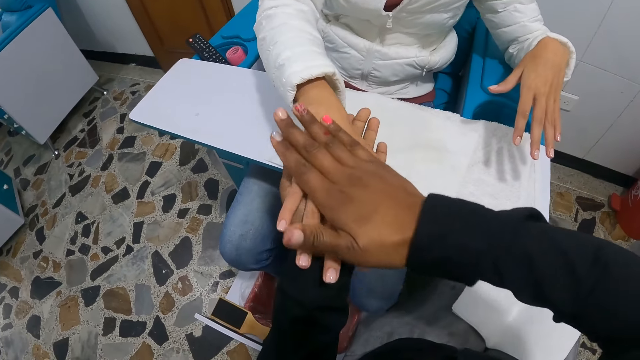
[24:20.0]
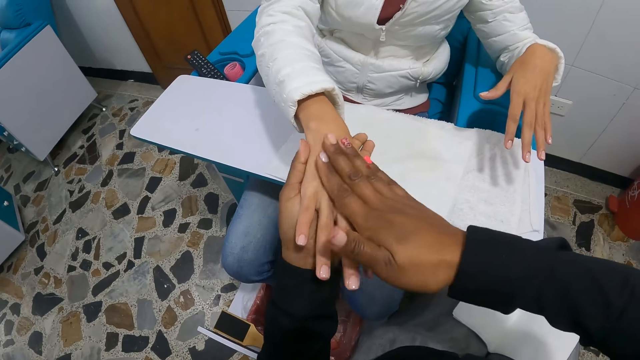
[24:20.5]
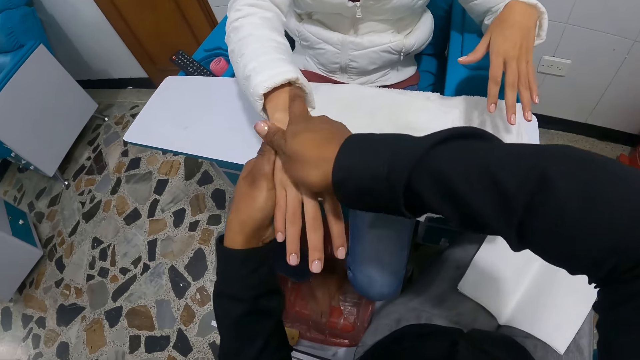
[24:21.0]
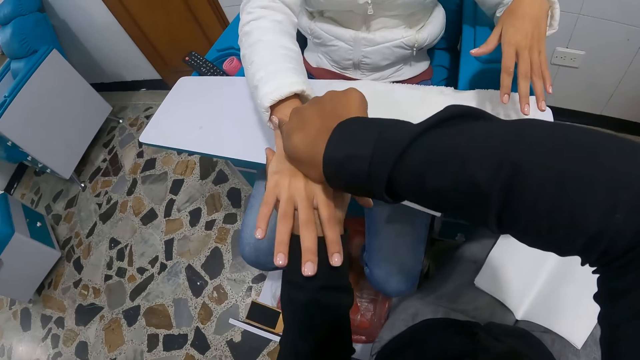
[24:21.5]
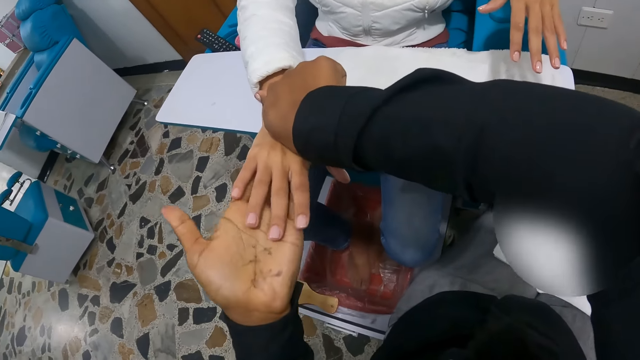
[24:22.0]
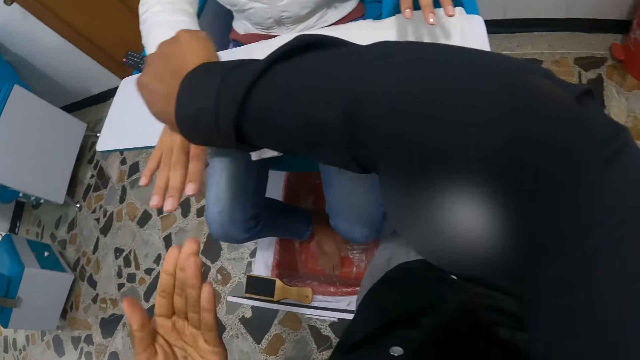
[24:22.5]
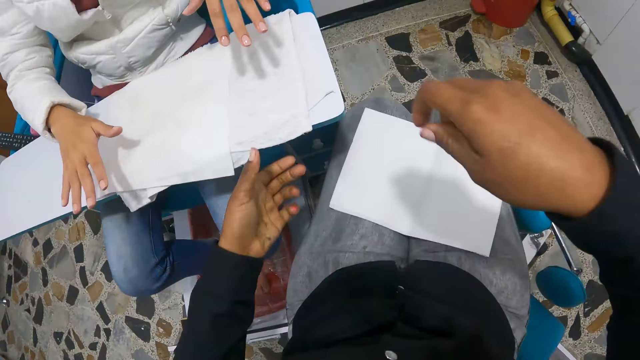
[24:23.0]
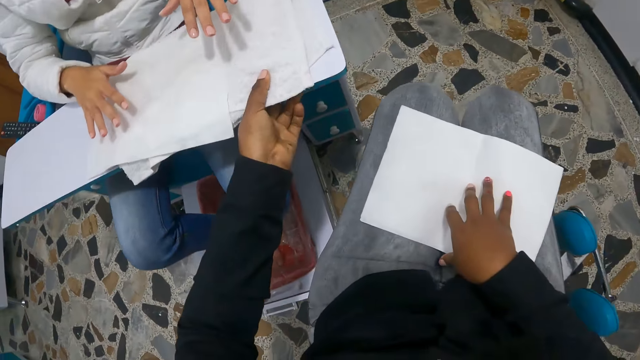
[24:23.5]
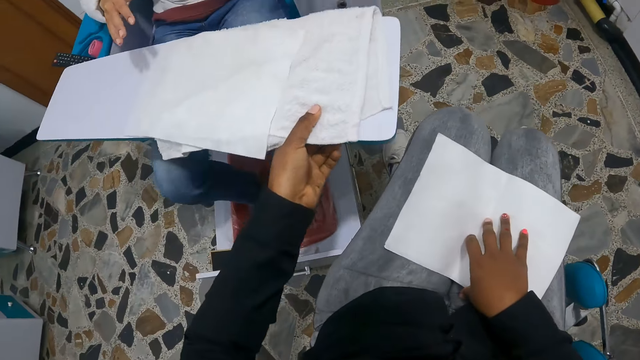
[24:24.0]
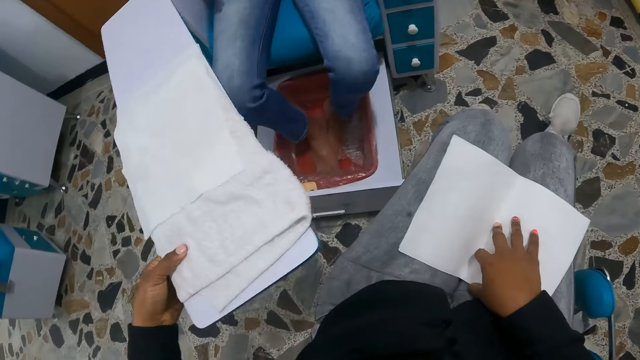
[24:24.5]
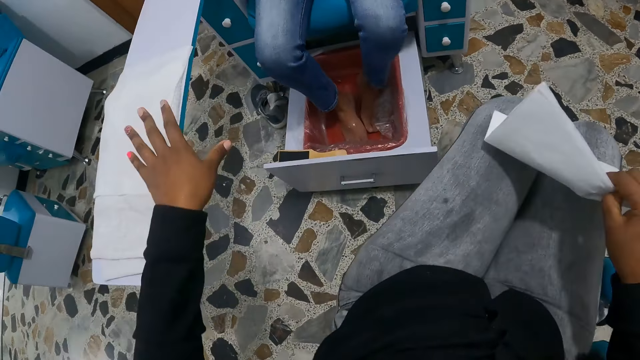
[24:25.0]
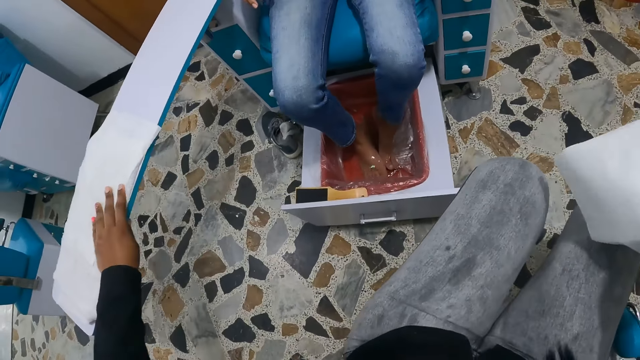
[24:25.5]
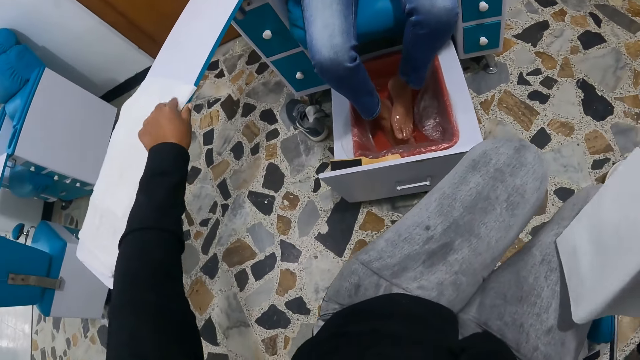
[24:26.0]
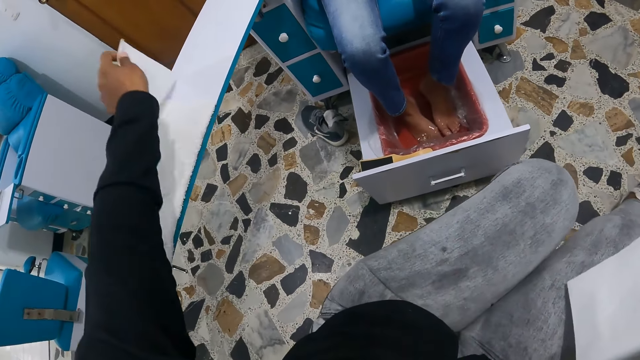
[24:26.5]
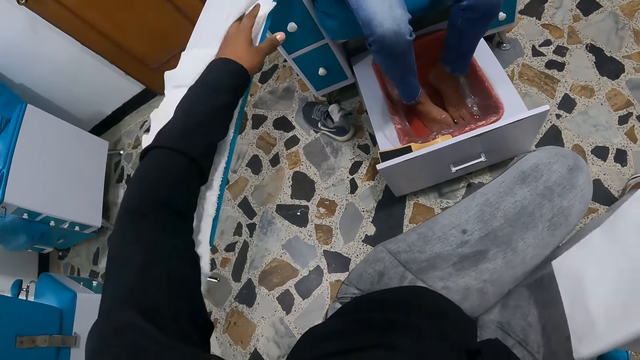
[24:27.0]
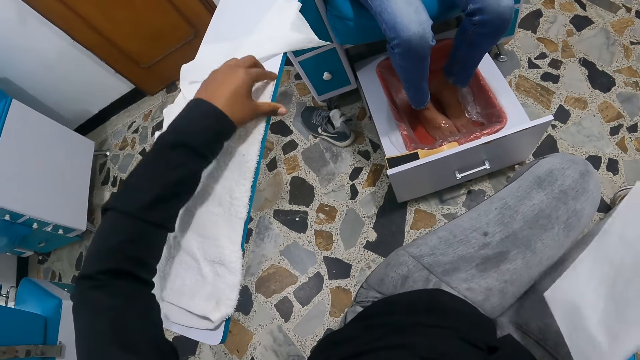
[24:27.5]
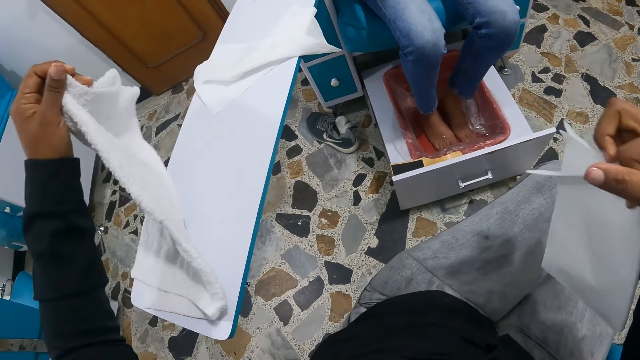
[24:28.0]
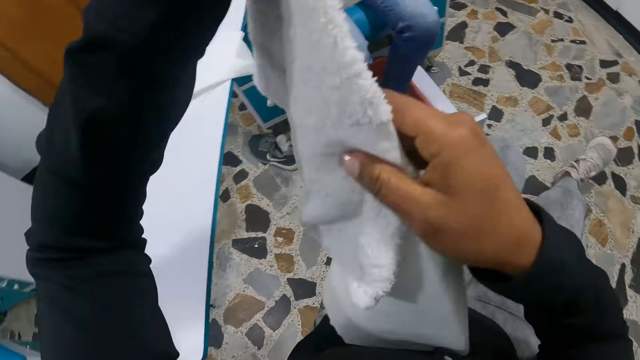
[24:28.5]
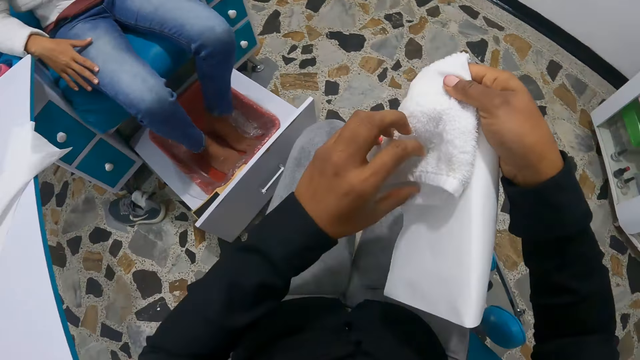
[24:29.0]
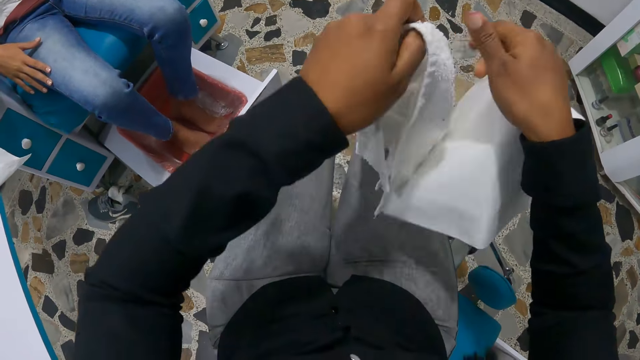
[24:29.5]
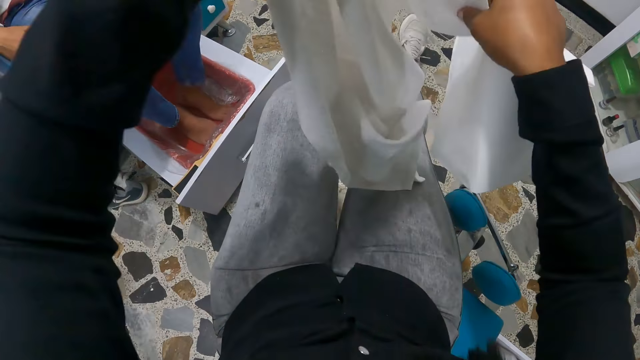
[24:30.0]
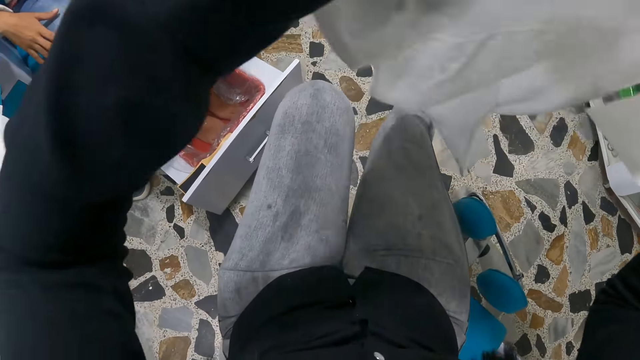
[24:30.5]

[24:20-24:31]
The camera wearer moves the table or hand rest with her left hand. She picks up a paper towel from her legs with her right hand. She moves the hand rest. She moves the towel. She picks up a paper towel from the table with her left hand. She drops the paper towel on the table with her left hand. She picks up a towel from the table with her left hand. She unfolds the towel with both hands. She adjusts the towel.

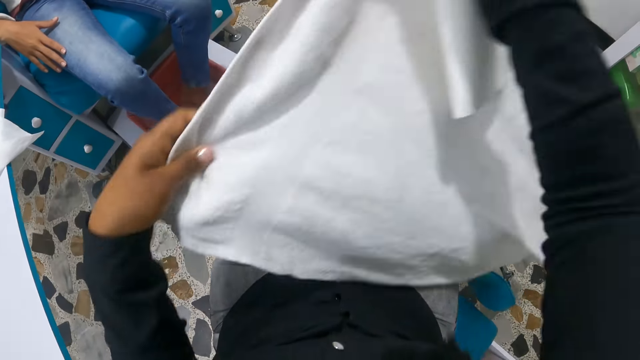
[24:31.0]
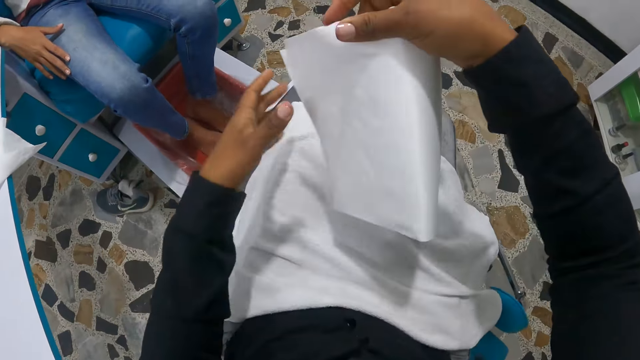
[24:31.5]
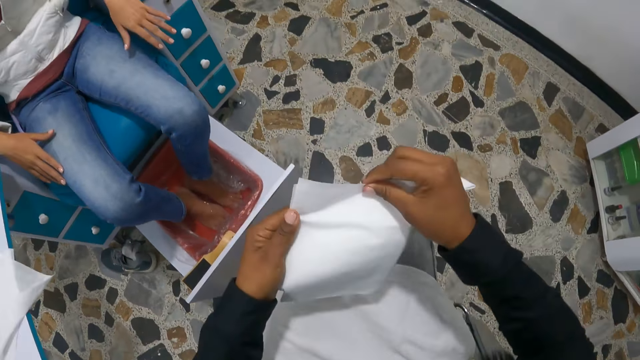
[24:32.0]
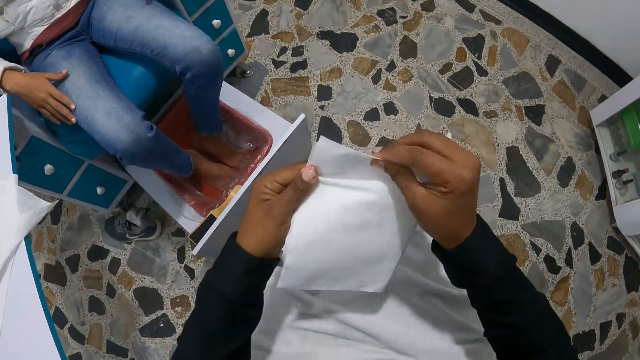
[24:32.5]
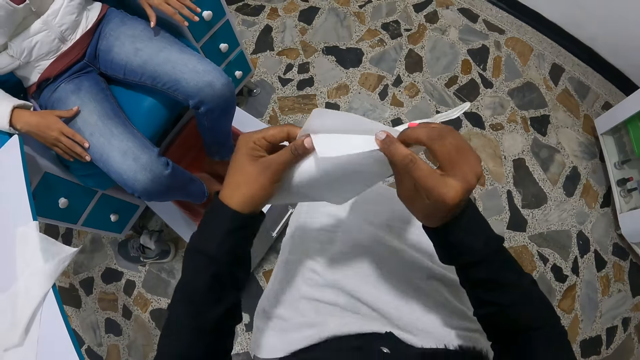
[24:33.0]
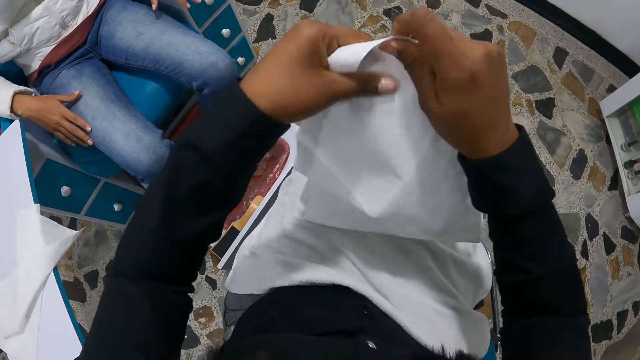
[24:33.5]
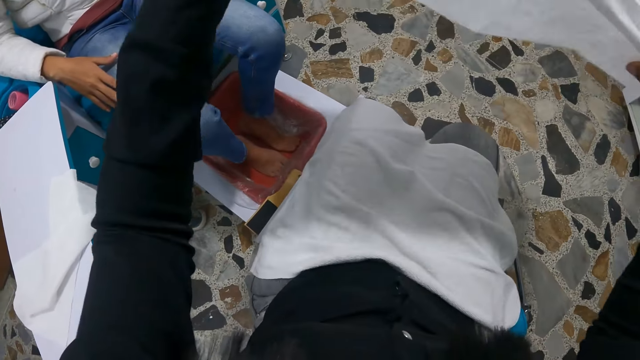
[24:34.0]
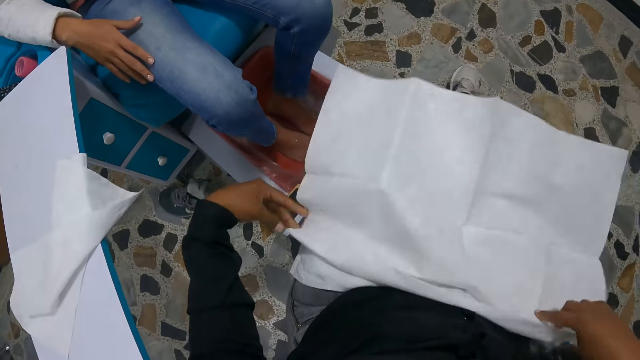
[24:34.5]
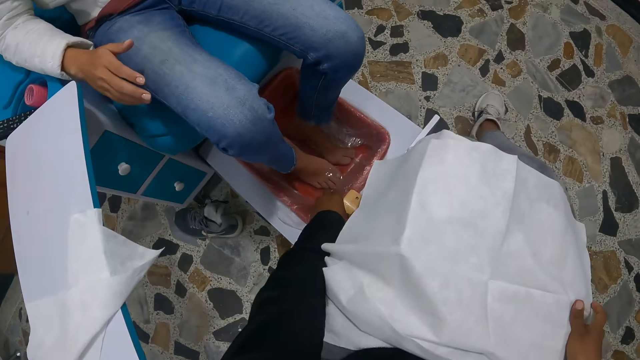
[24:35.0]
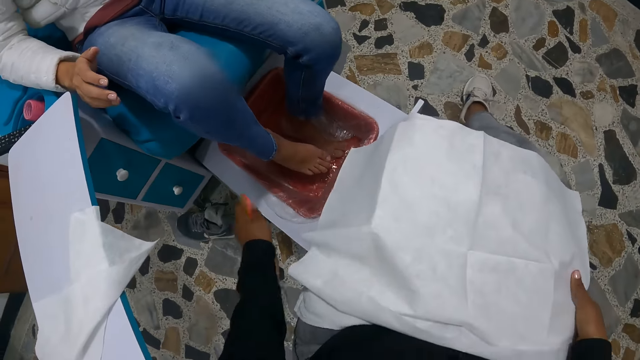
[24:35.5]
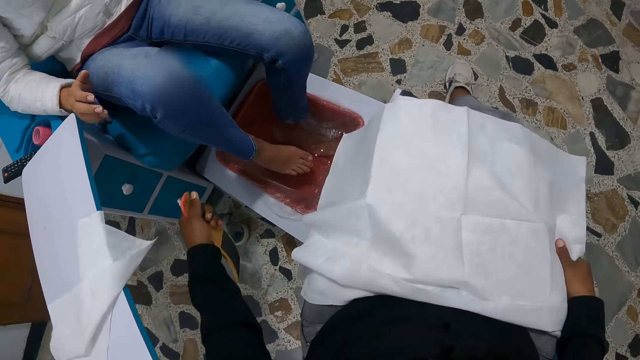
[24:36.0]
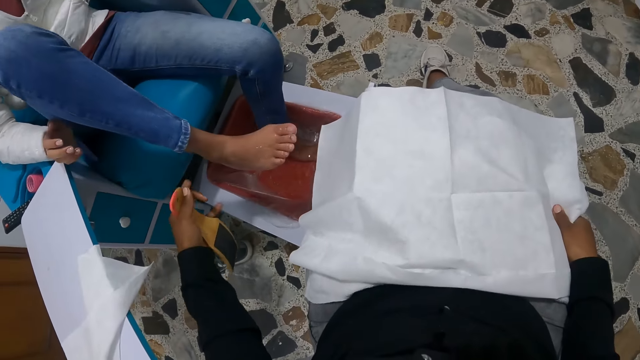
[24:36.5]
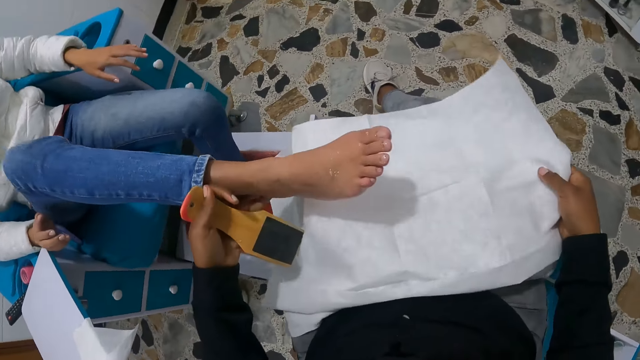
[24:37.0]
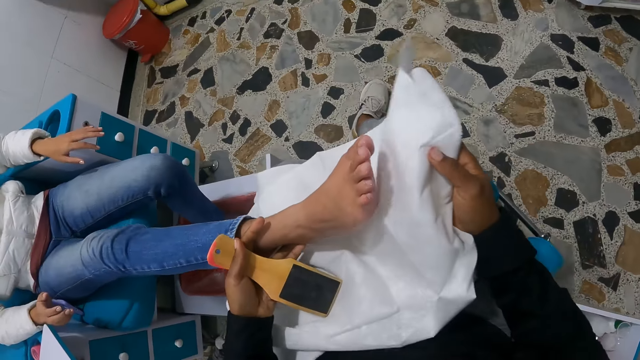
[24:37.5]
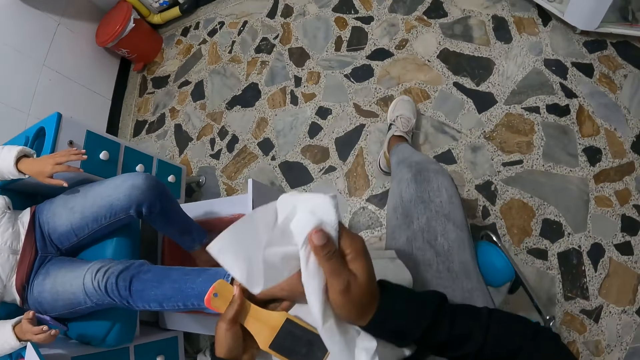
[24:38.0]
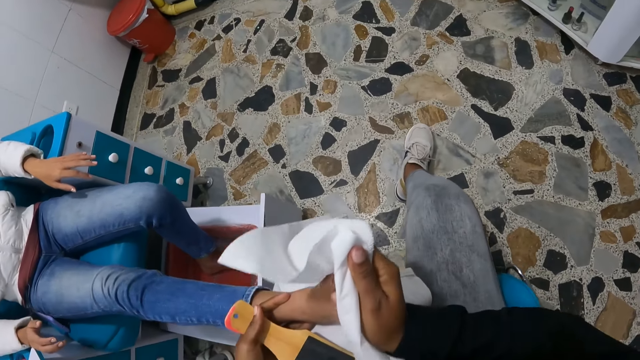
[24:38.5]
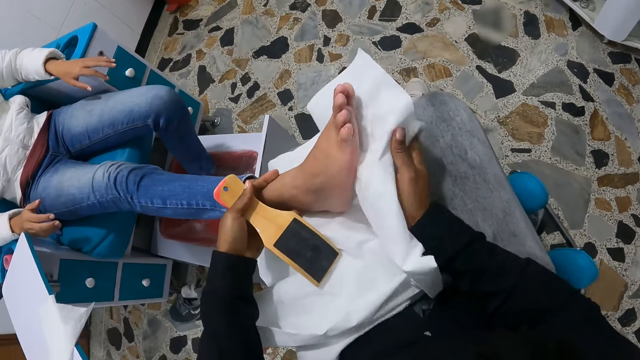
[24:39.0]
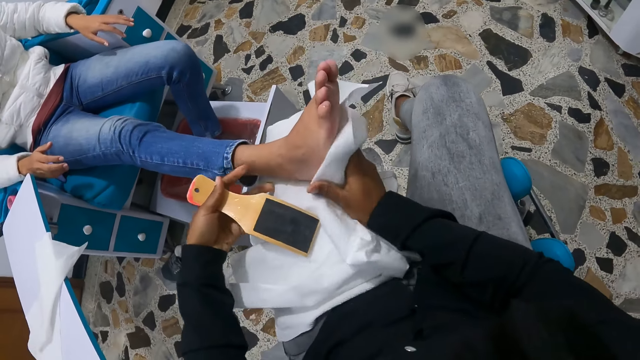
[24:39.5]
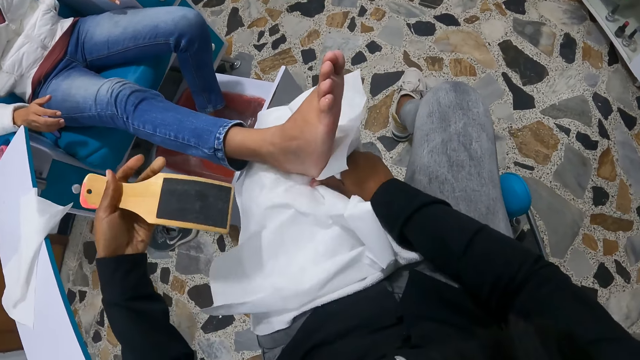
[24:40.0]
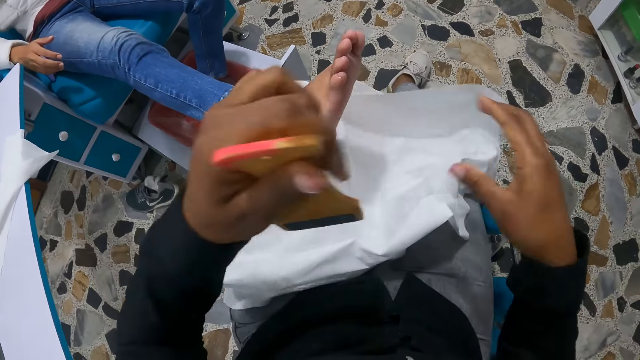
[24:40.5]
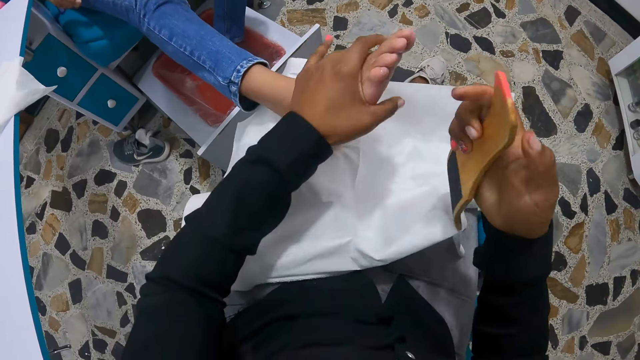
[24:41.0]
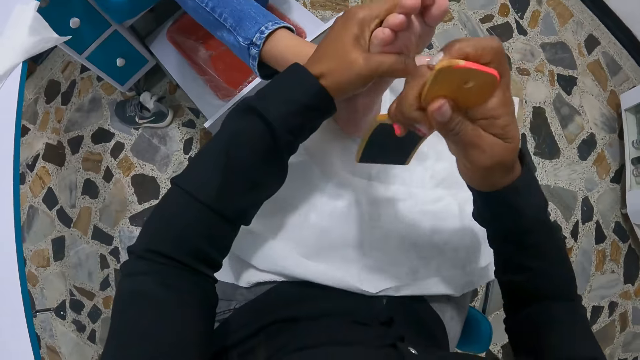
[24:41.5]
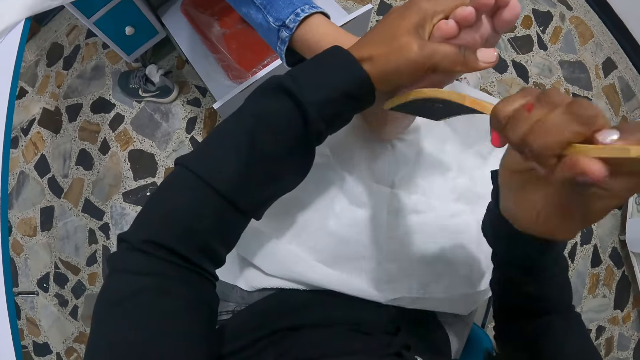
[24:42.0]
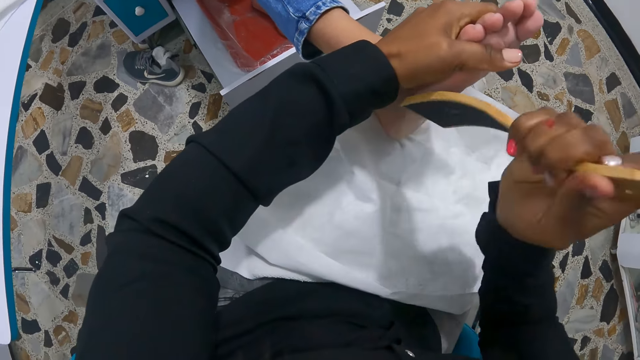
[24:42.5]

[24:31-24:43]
The camera wearer spreads the towel. She drops the towel on her legs with both hands. She holds the paper towel with both hands. She spreads the towel again. She unfolds the paper towel with both hands. She drops the paper towel on her legs with both hands. She picks up a callus remover from a water basin with her left hand. The woman lifts her right leg from the water basin. The camera wearer takes the leg. She places the woman's right leg on the paper towel with her left hand. She cleans the woman's right leg with the towel and paper towel with her right hand. She puts the towel down. She transfers the callus remover from her left hand to her right hand. She holds the woman's right foot with her left hand. She rubs the callus remover against the woman's right foot with her right hand.
